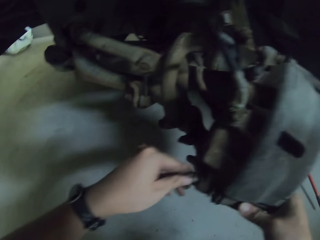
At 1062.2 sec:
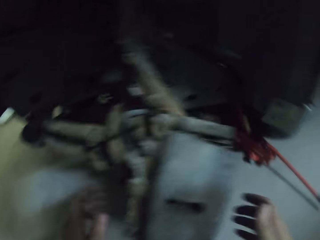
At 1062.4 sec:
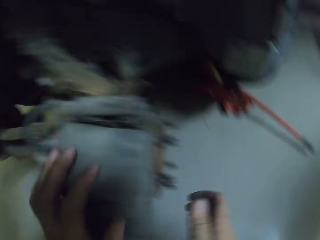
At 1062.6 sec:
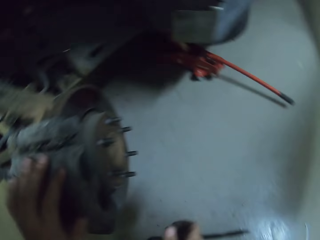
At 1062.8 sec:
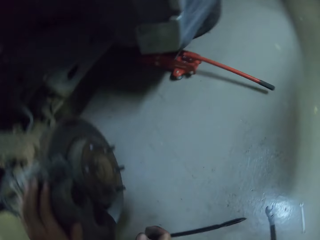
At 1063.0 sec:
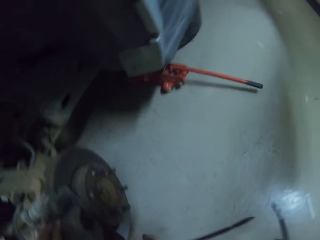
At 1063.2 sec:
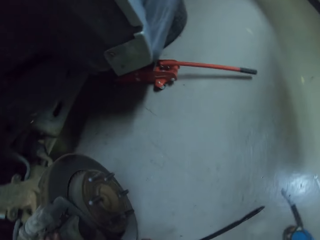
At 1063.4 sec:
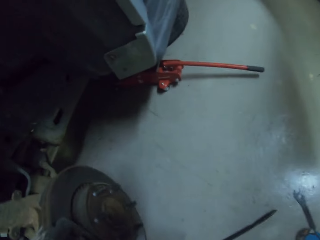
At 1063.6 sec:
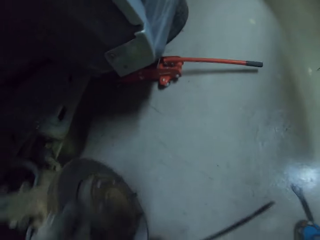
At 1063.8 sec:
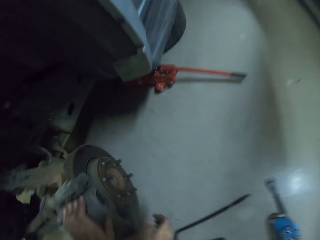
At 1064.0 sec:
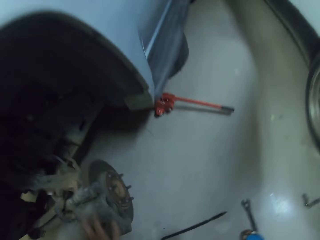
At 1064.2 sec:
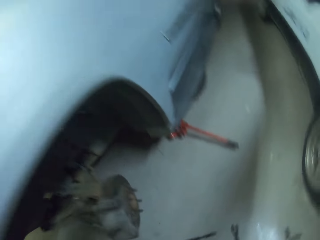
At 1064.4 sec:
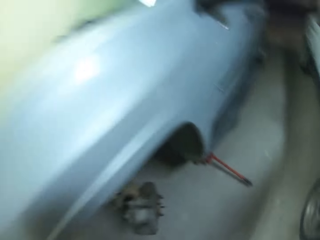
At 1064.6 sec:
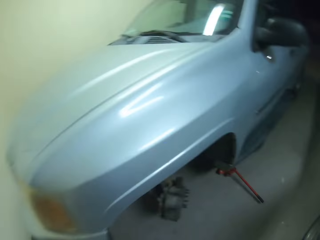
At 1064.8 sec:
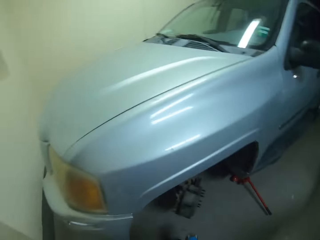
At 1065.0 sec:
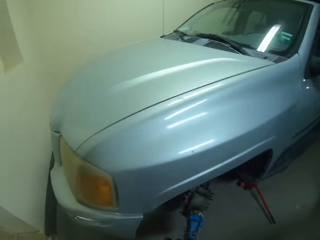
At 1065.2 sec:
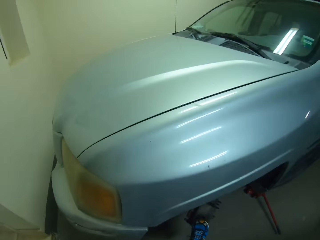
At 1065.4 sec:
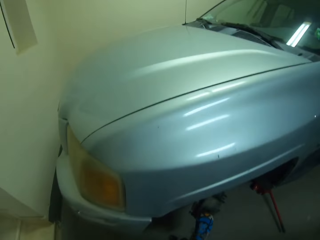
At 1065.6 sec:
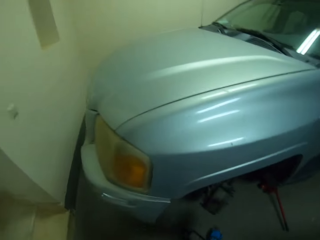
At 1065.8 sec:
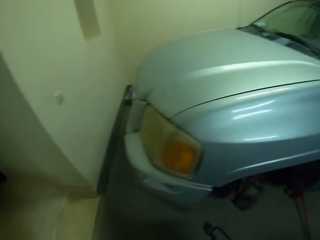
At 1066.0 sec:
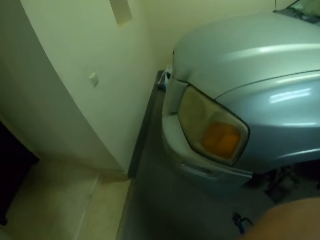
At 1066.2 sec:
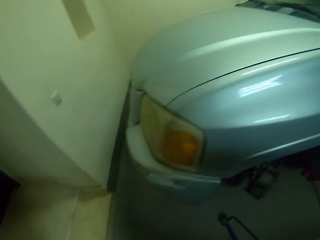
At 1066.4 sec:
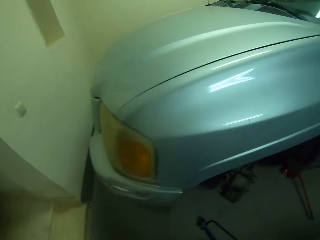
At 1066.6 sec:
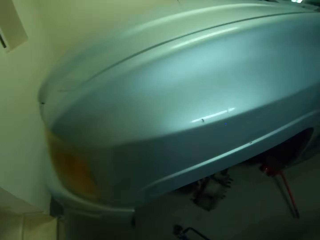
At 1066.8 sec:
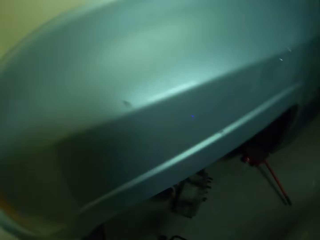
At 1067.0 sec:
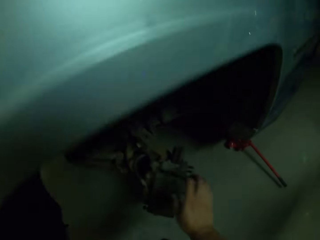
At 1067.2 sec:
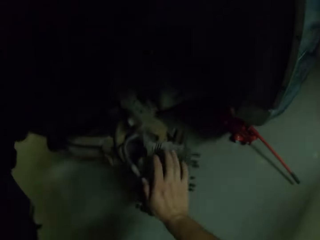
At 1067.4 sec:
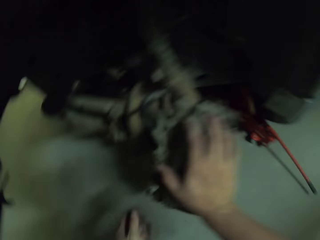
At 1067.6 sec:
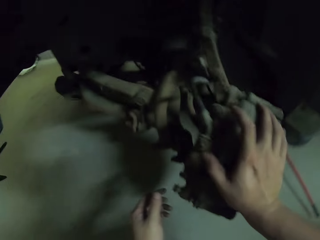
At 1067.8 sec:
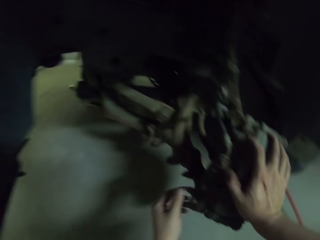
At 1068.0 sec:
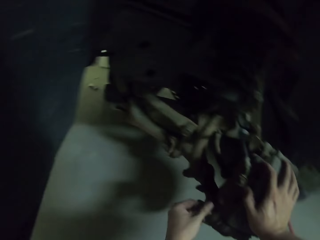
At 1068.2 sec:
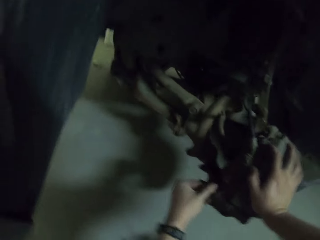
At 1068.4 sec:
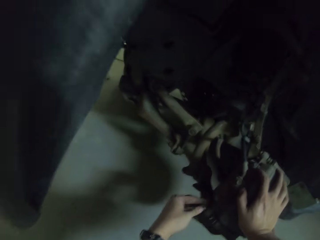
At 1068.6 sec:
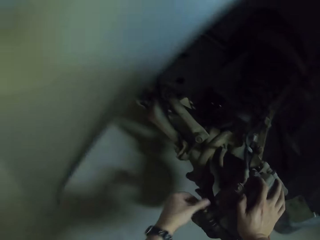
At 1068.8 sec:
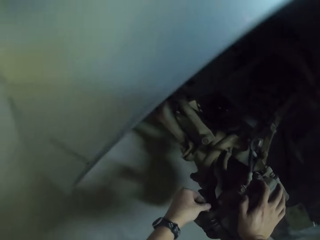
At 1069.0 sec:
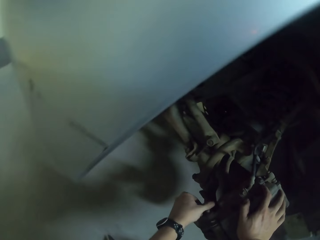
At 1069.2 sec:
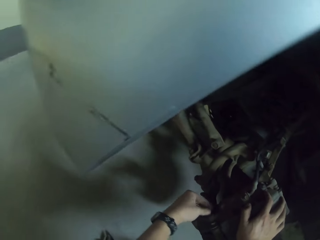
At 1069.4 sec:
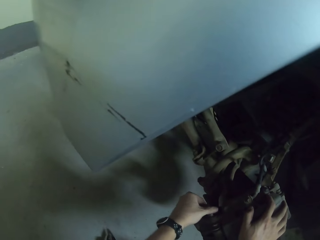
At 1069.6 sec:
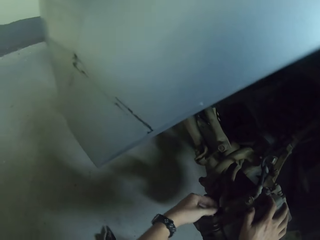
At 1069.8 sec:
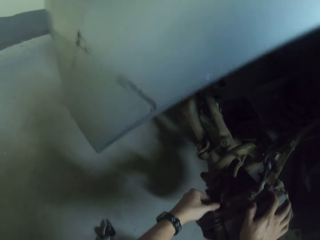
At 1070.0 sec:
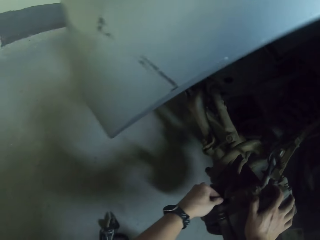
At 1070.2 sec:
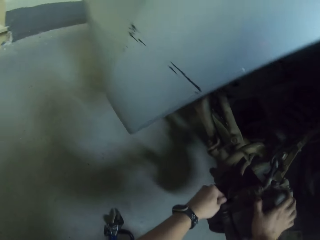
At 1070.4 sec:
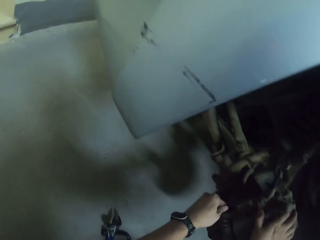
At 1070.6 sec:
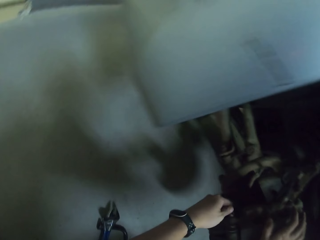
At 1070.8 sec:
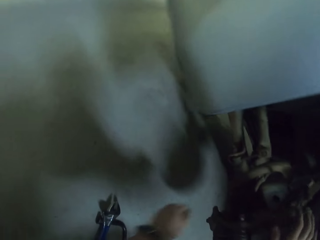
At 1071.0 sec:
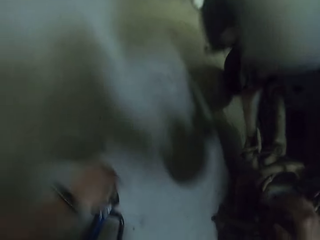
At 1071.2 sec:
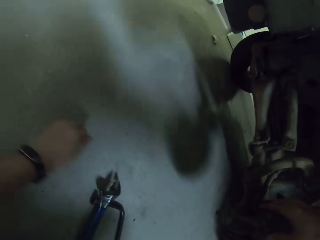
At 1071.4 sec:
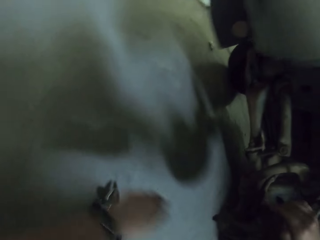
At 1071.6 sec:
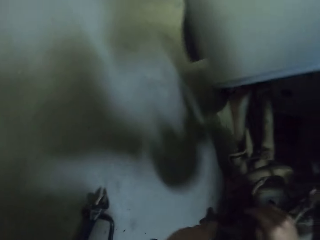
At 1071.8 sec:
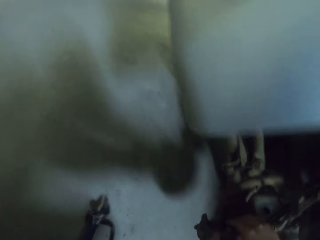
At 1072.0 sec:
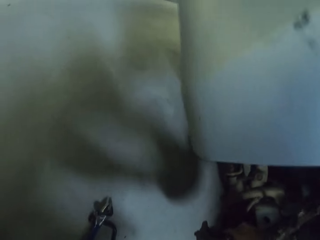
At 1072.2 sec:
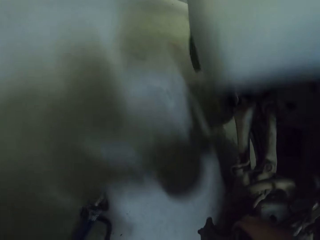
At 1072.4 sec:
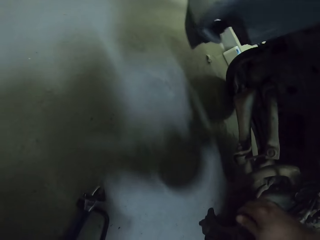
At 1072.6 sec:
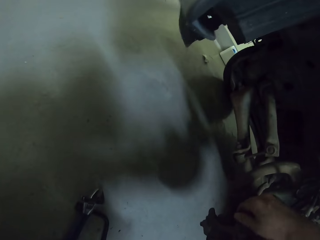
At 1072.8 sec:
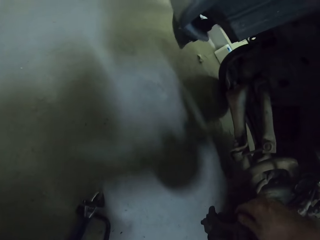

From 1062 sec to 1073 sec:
The camera wearer removes their hands from the car. They touch something. They remove a hand from the car. They put an object on the wheel bearing and remove the object from the wheel bearing. They push the wheel rim. They move a hand. They fix the nut bolt on the wheel rim. They put a hand on the car. They move a hand. They tighten the nut in the car. They remove a hand from the car.

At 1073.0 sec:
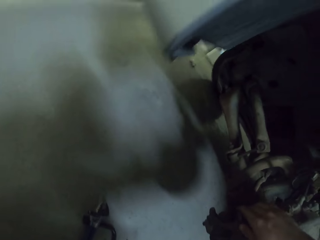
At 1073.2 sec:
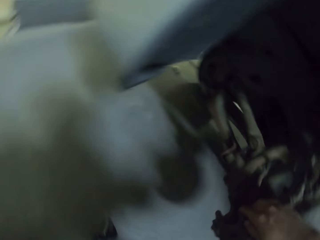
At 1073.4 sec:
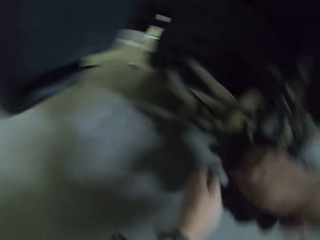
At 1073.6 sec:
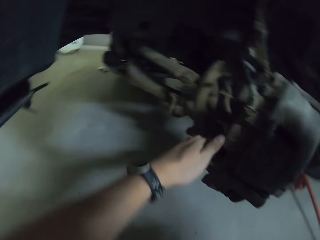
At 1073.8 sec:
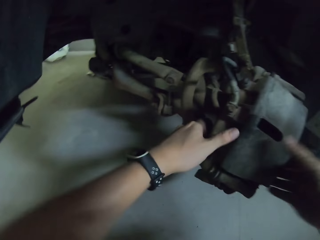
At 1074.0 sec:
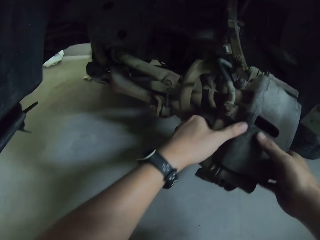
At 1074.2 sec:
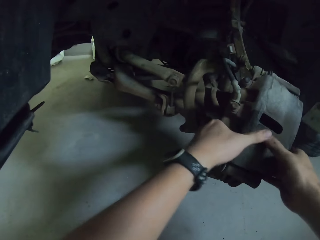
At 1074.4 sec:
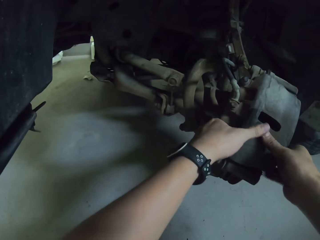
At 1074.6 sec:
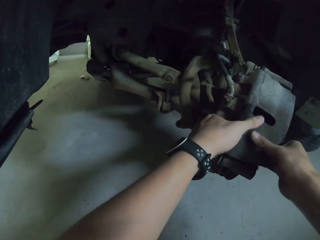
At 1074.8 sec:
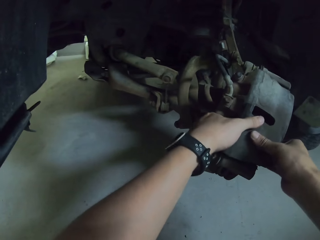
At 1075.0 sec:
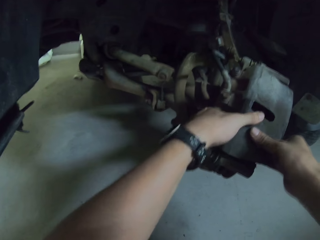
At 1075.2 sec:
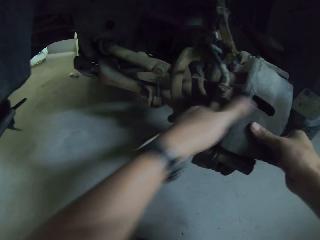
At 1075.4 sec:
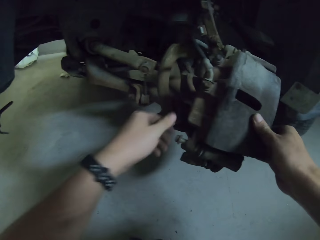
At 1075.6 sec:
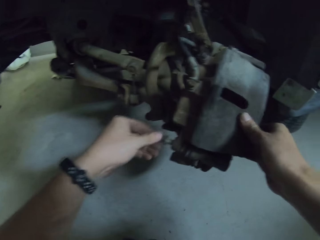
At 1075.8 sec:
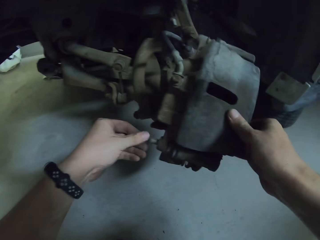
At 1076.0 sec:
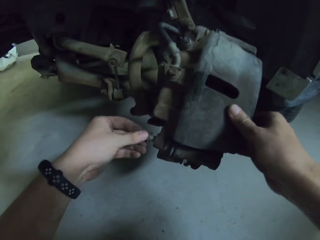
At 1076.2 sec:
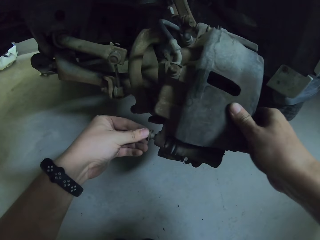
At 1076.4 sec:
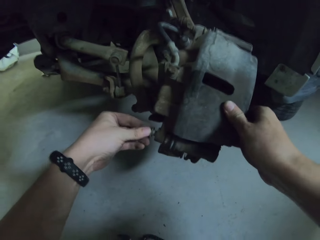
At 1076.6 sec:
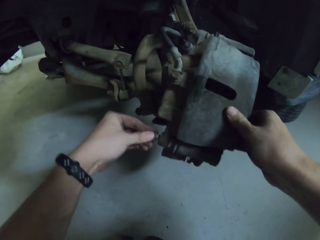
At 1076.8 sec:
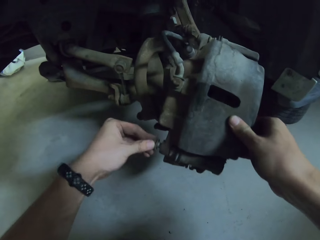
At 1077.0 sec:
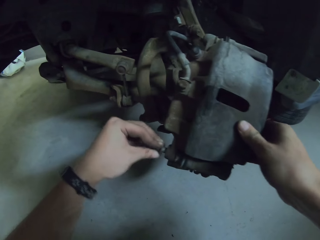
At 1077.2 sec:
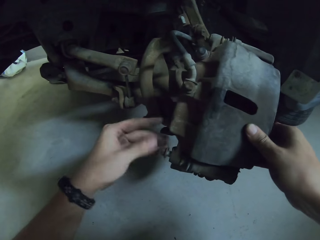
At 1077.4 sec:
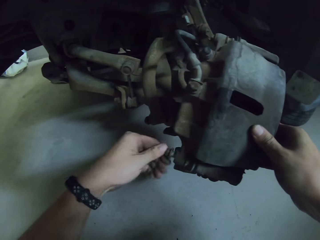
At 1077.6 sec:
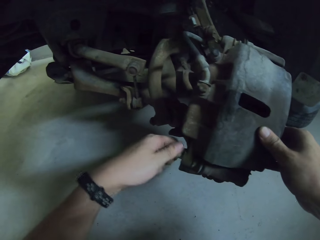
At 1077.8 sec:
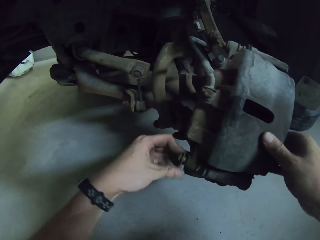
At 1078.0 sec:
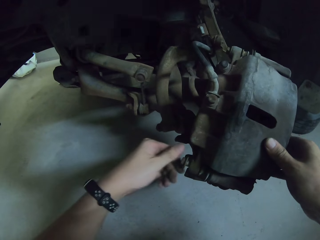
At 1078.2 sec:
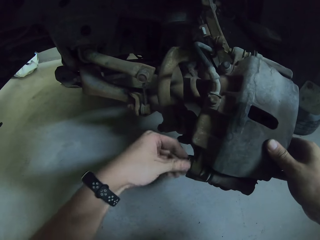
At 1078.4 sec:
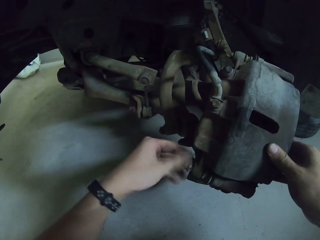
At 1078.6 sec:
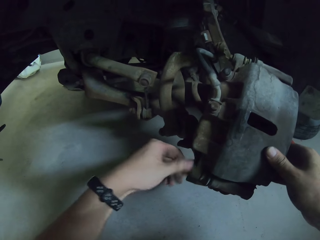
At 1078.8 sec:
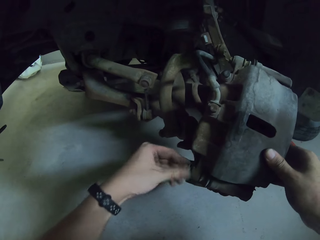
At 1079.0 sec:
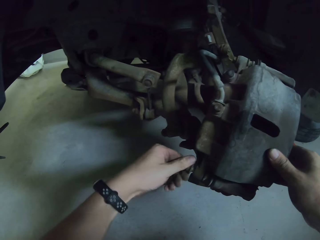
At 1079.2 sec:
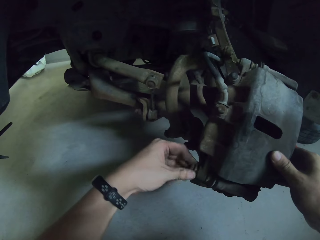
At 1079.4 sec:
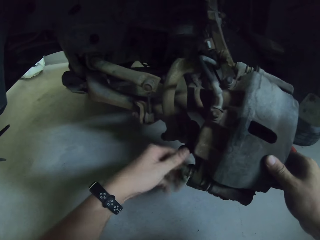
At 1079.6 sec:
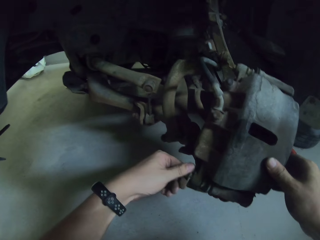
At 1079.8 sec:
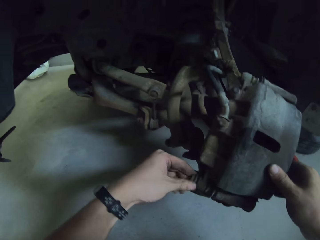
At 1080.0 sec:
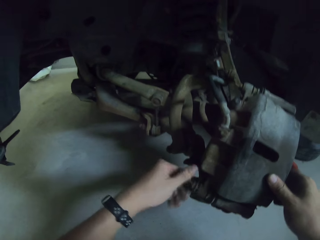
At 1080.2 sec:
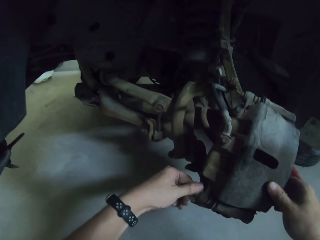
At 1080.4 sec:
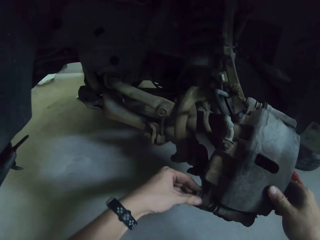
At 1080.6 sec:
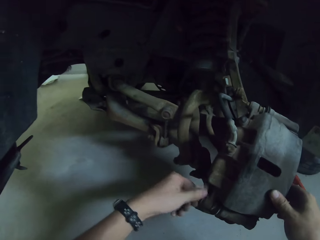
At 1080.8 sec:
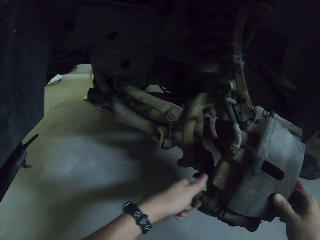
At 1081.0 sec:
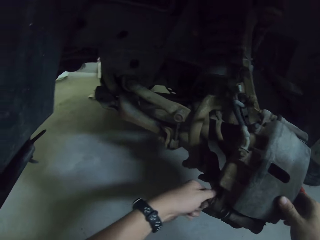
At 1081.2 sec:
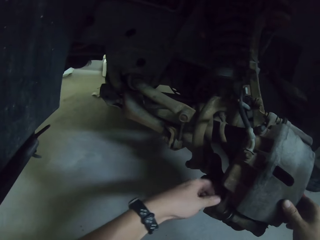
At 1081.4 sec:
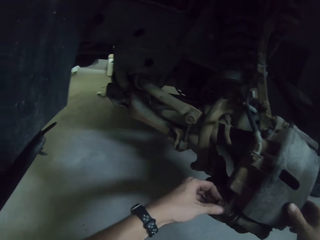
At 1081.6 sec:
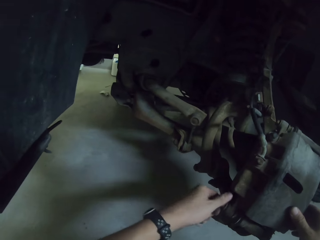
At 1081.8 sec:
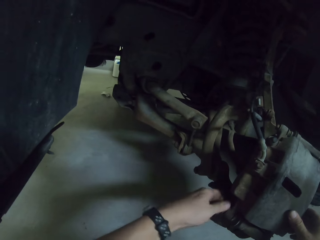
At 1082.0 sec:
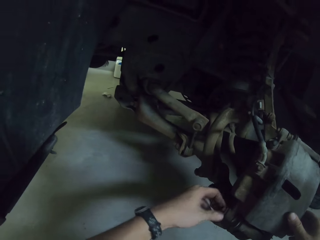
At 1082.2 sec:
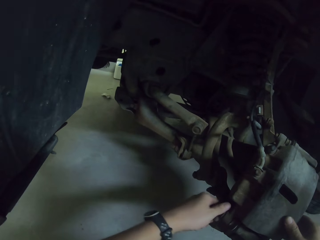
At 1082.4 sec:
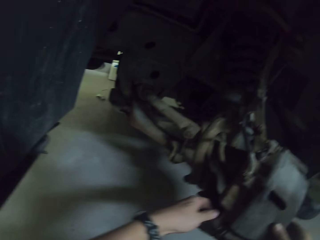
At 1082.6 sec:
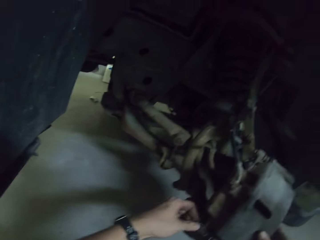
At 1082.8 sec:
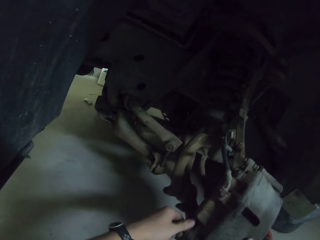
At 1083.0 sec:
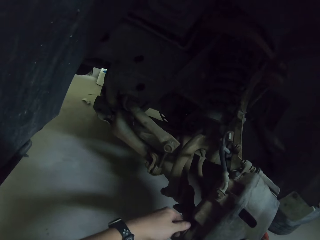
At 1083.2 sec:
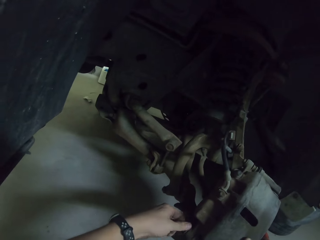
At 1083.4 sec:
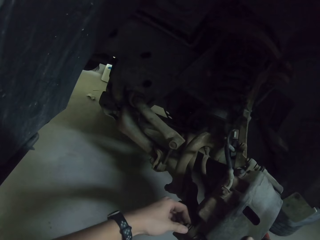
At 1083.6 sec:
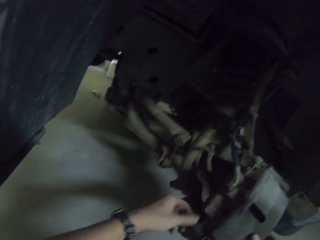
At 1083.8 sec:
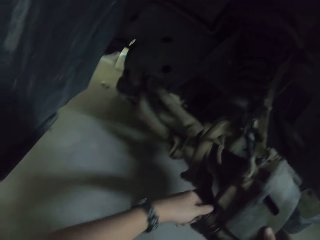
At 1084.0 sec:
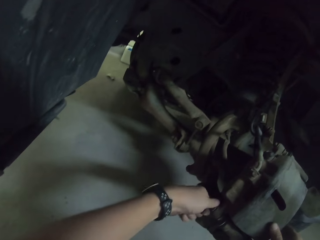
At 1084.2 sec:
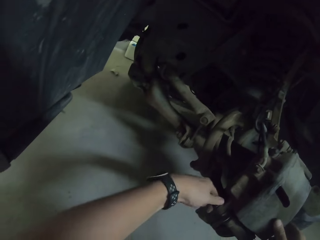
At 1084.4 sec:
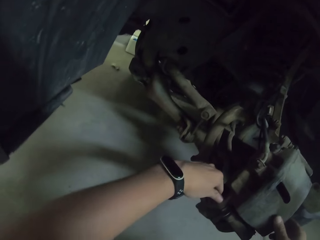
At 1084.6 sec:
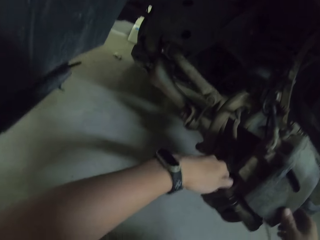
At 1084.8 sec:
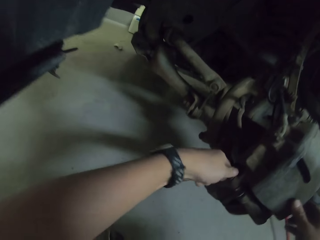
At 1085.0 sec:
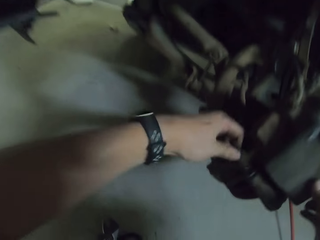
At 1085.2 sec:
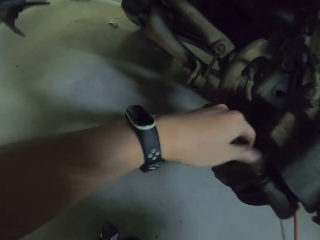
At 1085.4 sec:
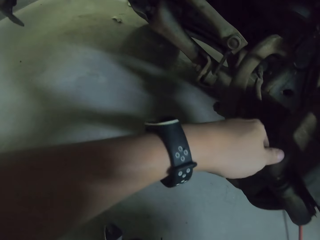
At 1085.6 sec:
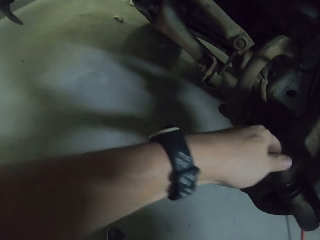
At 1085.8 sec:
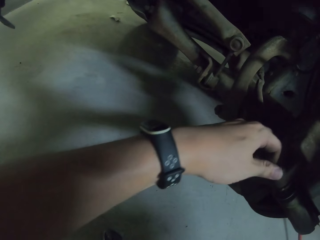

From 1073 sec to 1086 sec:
The camera wearer holds the car. They move a hand around the car. They touch something. They move a hand. They touch the nut. They tighten the nut.
